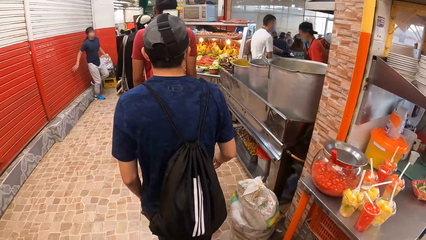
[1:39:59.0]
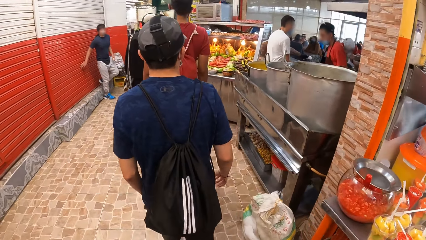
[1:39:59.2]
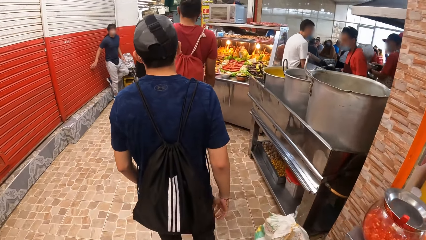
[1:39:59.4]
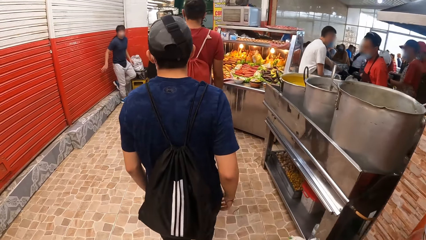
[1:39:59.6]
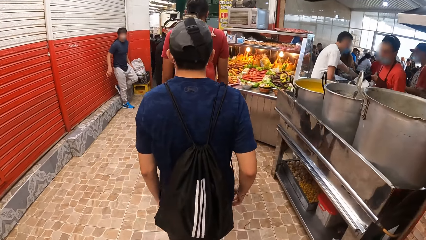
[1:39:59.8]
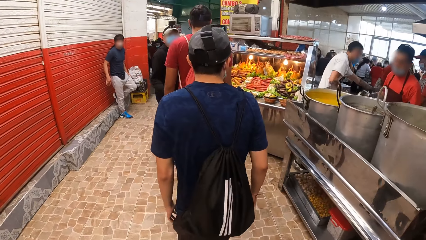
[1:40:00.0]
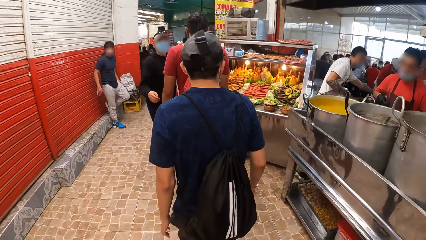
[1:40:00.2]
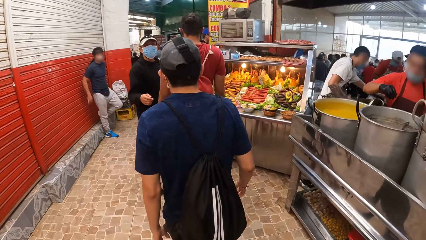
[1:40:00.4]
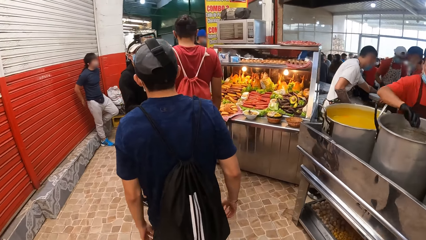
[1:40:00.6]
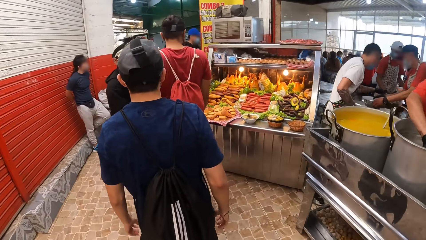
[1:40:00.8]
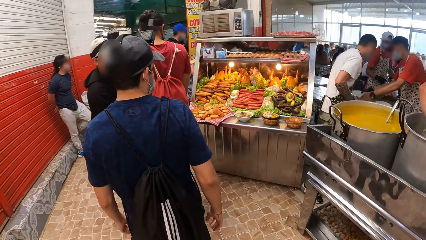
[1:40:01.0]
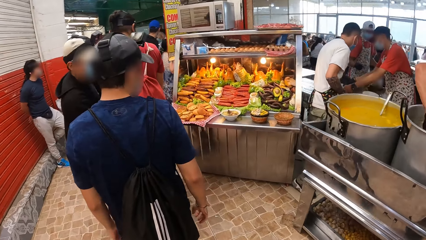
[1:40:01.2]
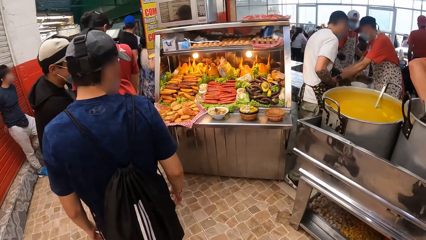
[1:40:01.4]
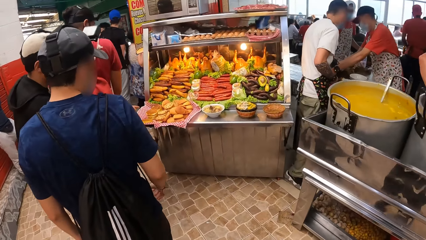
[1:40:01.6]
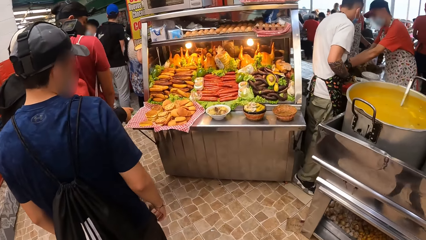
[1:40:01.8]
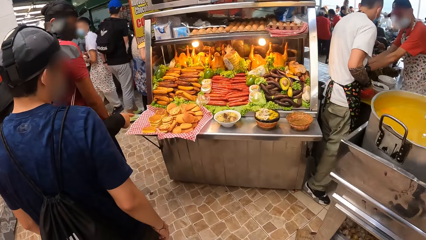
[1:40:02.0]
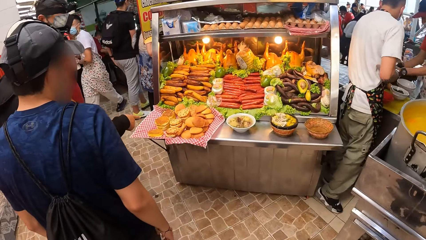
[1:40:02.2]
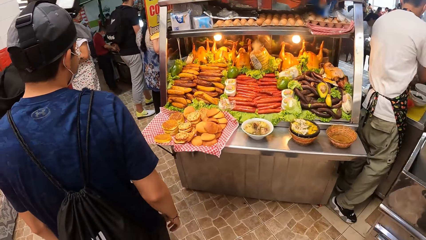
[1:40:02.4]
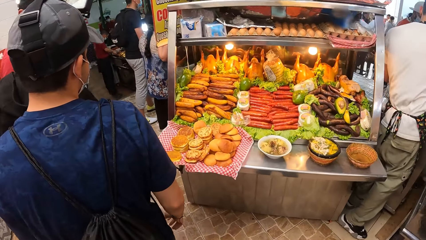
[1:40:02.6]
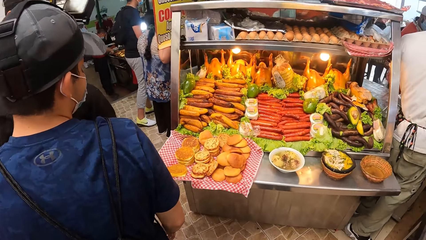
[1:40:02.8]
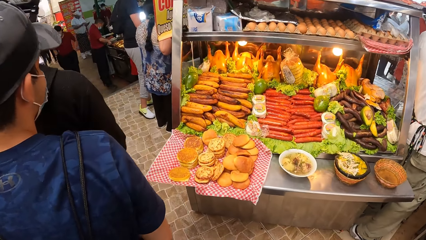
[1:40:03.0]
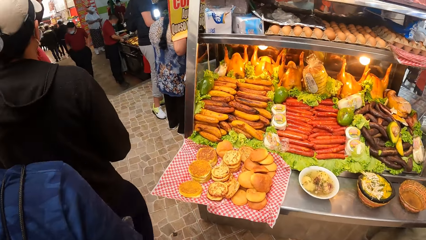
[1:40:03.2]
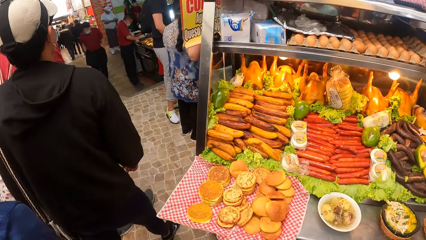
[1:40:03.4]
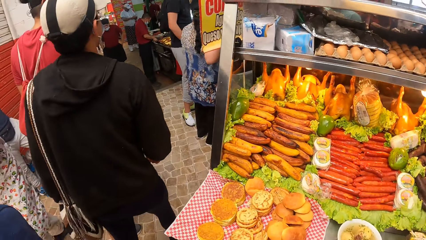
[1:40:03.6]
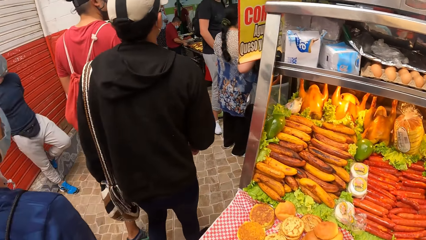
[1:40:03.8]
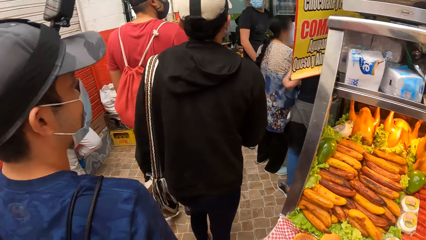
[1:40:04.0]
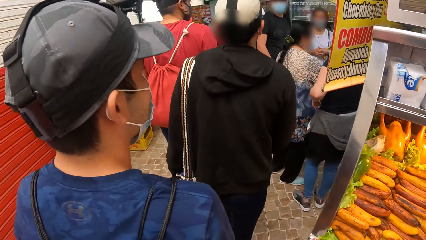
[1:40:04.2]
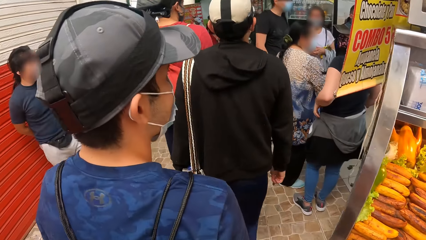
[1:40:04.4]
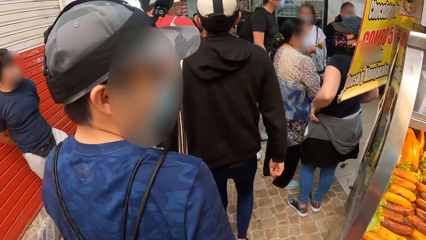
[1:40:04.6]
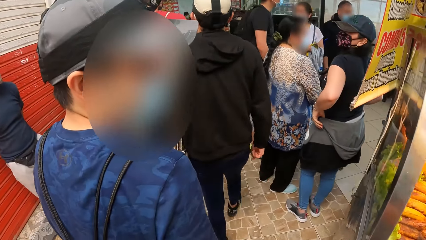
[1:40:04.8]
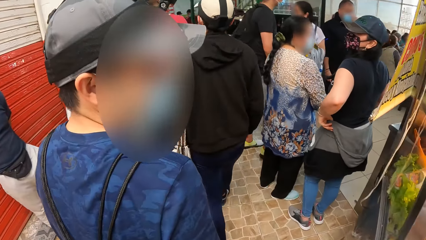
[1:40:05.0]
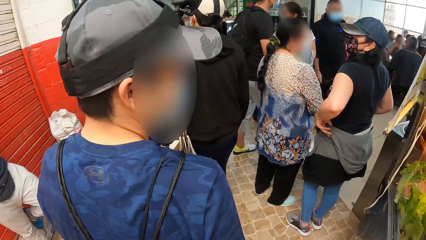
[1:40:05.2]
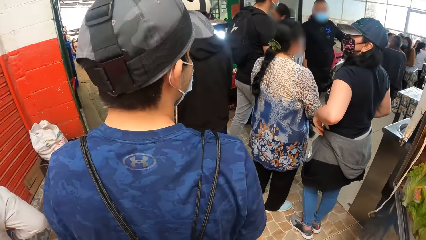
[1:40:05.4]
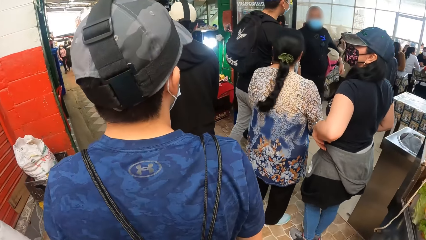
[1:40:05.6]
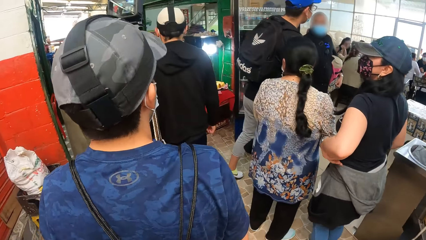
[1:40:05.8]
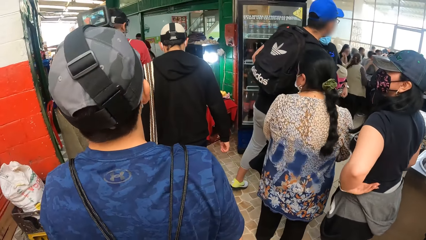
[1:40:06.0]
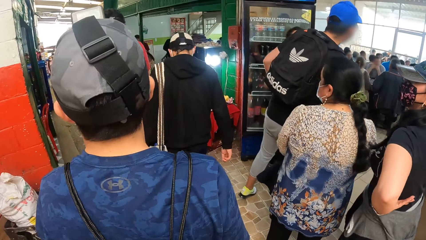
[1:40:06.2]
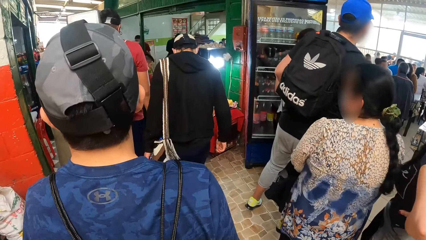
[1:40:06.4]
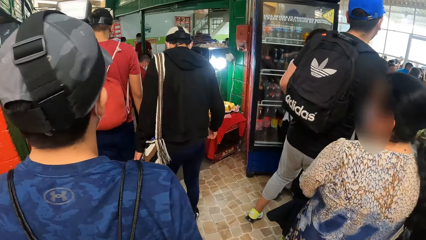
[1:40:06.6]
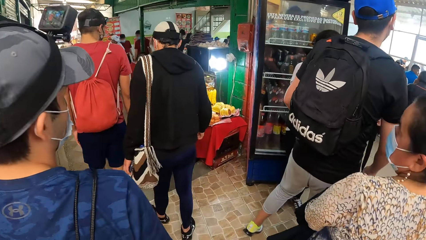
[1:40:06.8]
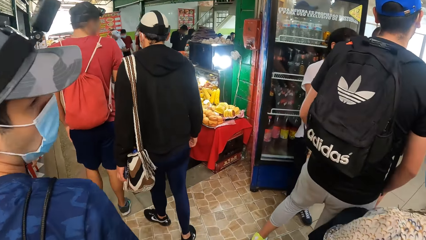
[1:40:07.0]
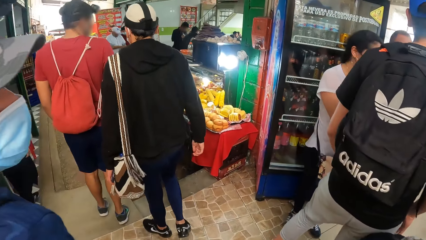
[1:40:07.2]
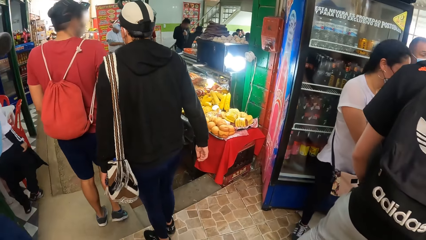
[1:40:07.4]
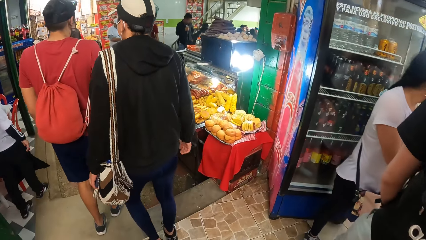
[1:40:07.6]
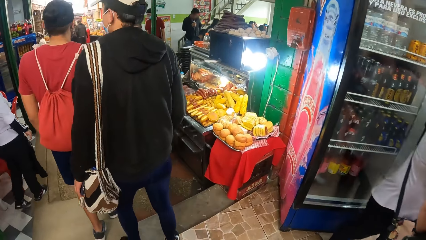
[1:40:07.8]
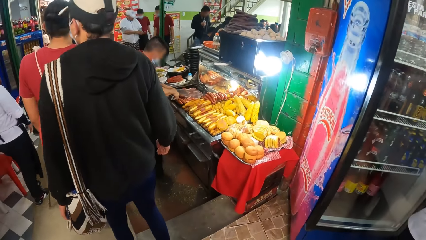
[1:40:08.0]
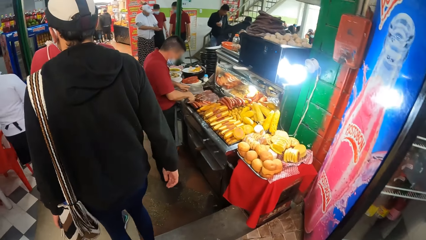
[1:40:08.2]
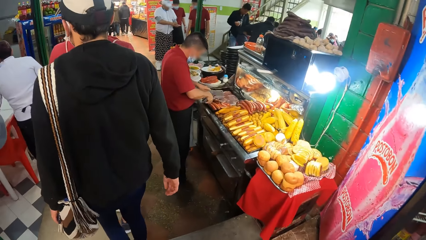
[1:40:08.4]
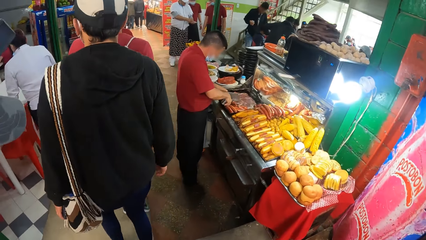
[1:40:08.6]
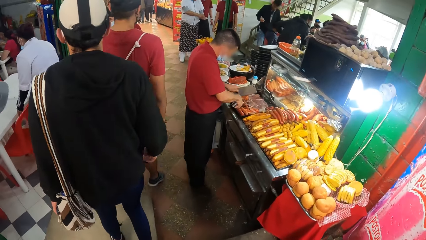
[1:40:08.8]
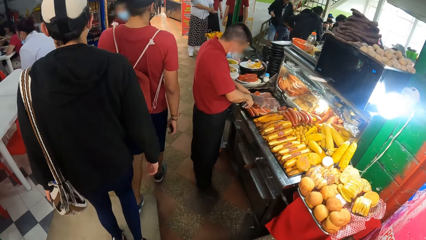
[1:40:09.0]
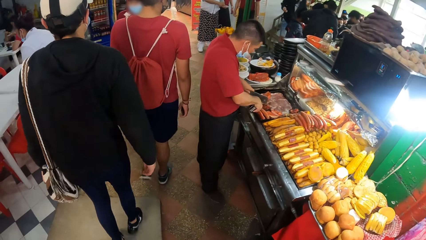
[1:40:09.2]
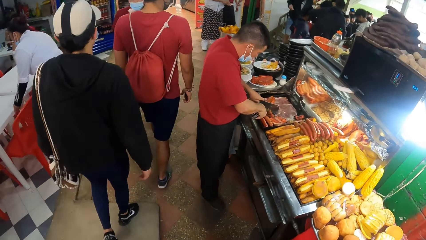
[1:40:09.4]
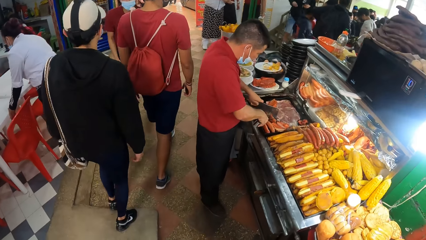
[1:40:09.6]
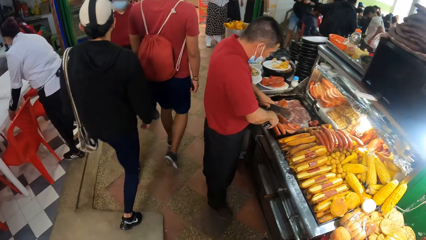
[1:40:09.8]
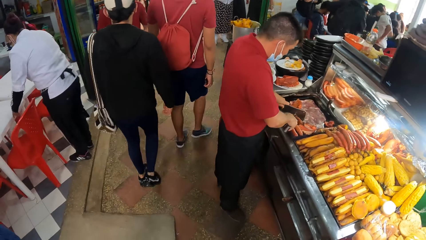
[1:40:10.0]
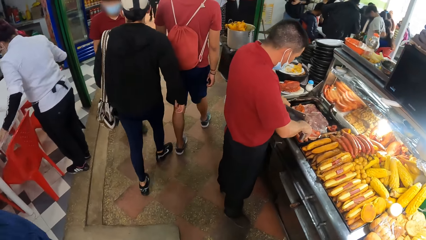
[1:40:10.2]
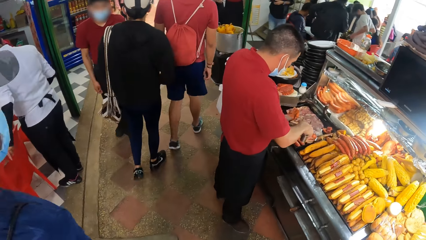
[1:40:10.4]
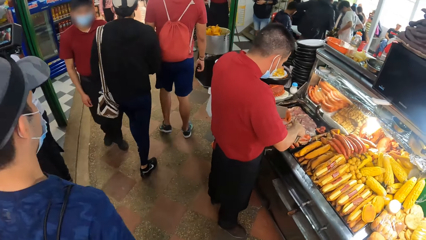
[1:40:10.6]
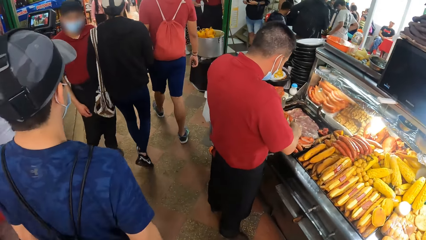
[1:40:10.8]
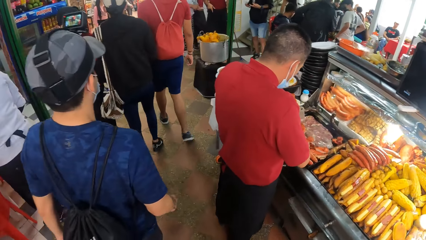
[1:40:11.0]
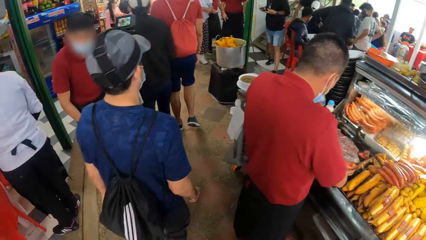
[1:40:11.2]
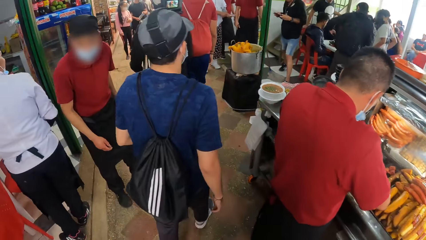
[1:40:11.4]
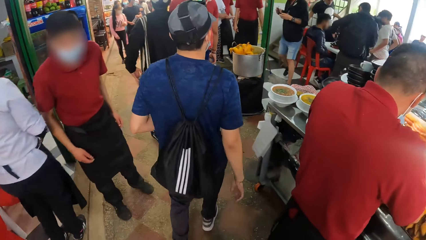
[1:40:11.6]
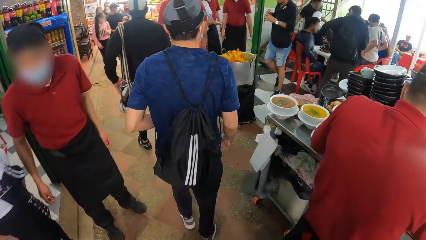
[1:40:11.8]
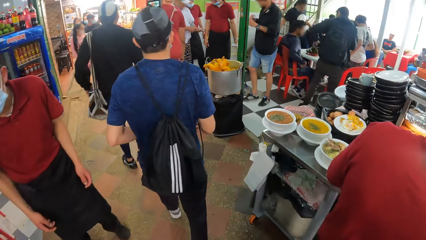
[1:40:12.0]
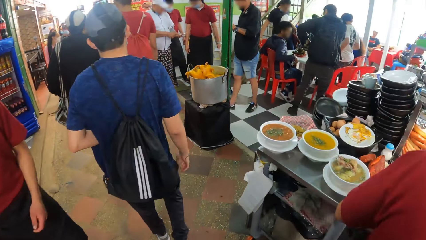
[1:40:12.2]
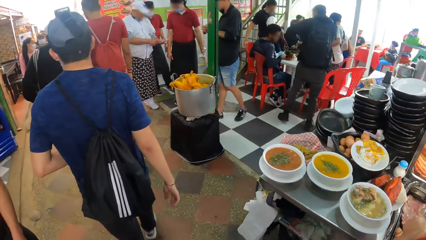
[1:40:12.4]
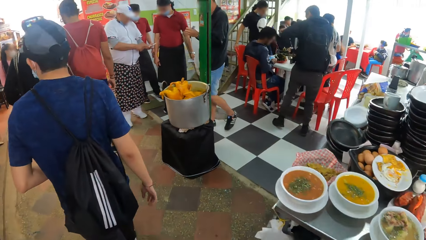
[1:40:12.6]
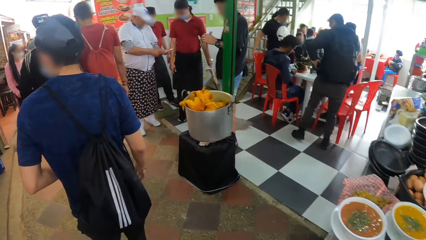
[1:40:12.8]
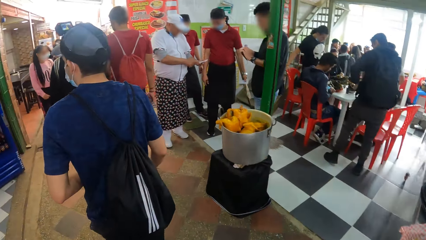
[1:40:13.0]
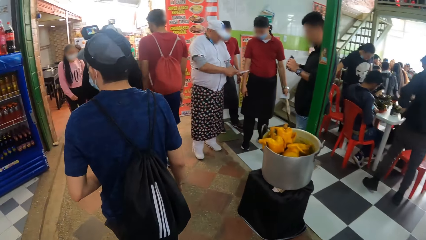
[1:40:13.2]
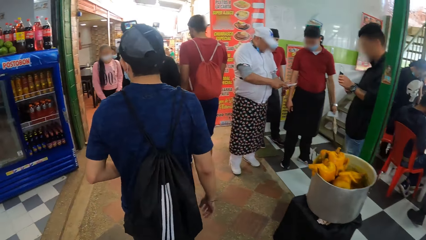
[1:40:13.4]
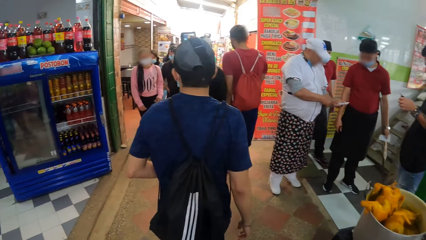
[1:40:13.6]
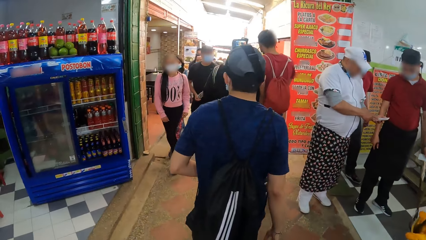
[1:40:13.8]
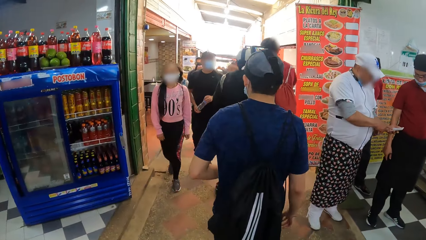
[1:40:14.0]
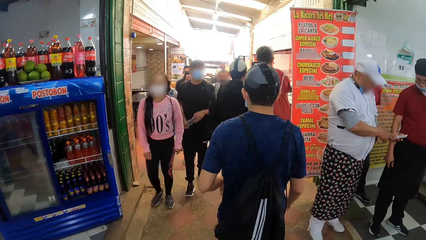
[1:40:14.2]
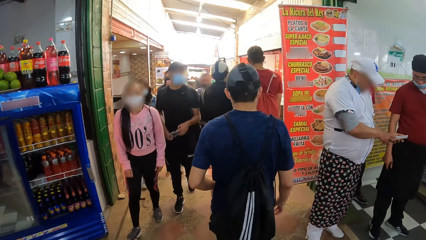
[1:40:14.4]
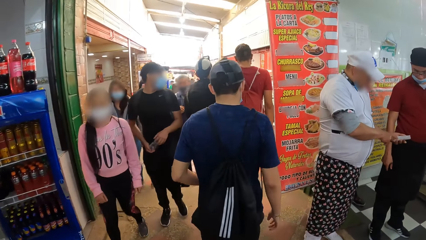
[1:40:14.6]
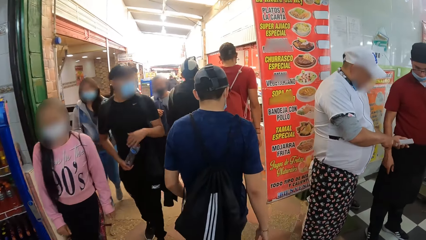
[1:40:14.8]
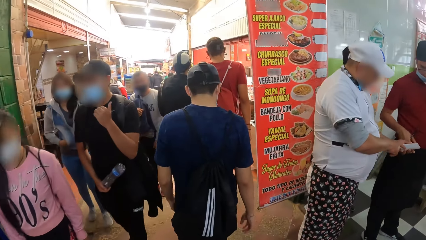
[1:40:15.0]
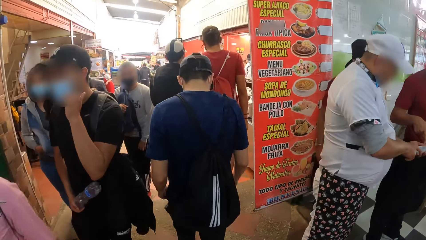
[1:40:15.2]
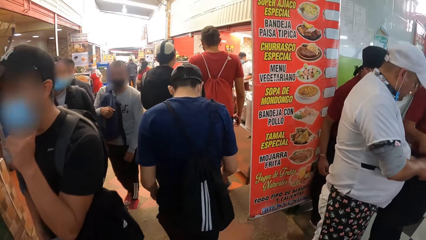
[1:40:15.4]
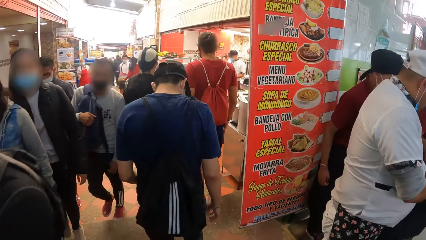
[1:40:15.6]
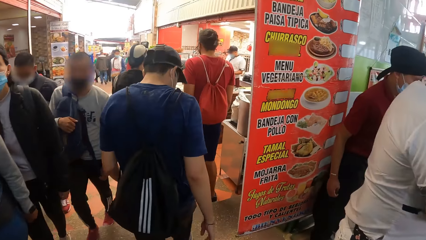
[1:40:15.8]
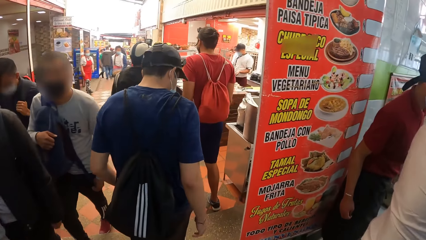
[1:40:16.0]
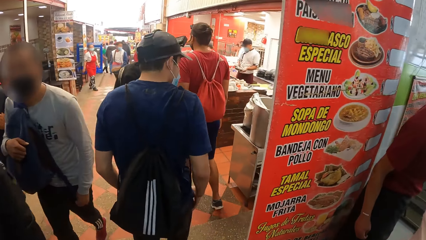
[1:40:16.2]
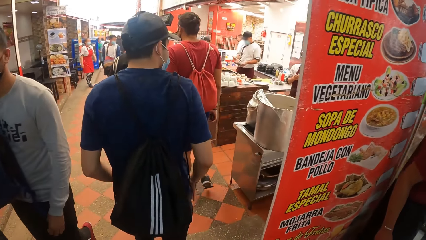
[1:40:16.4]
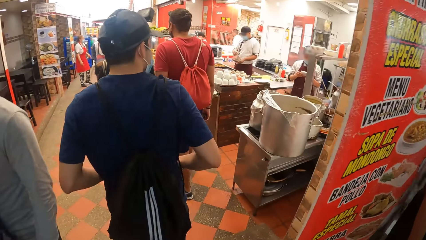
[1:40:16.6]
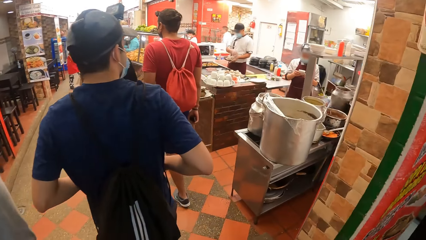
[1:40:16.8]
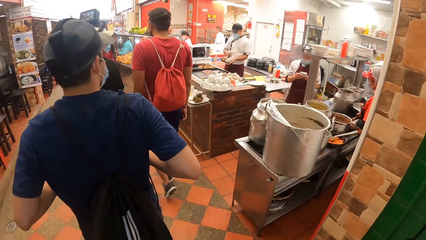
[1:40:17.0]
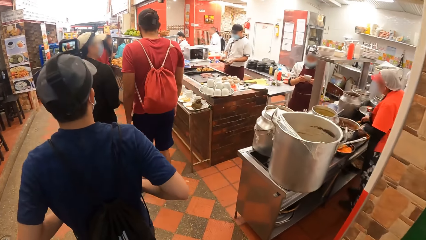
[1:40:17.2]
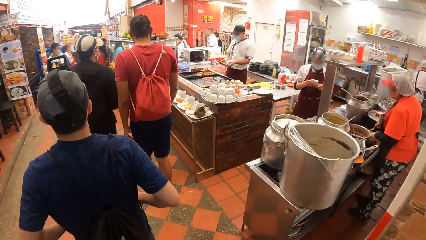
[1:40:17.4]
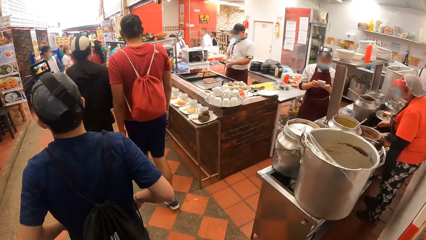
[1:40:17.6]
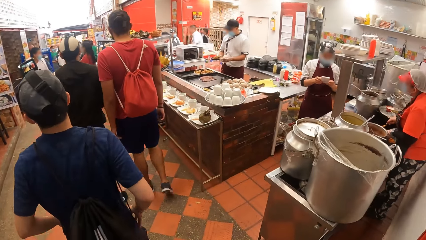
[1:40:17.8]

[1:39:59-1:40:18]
A man turns back. Another man talks to a third man. The first man points. The third man talks to the camera wearer. Another man walks. Another man walks down a slope. The second man walks down the slope. The first man walks. The camera wearer walks down the slope. Another man walks.
